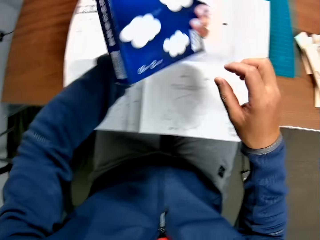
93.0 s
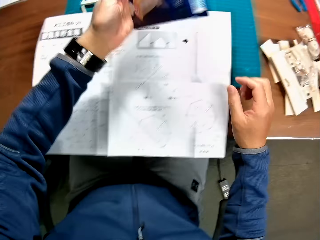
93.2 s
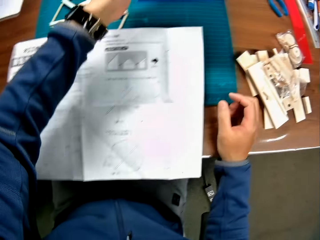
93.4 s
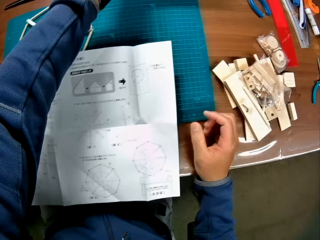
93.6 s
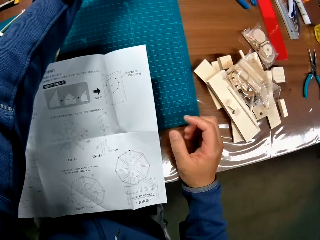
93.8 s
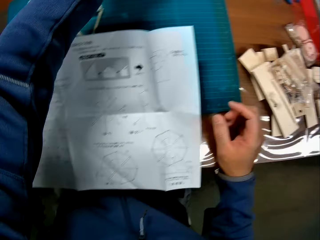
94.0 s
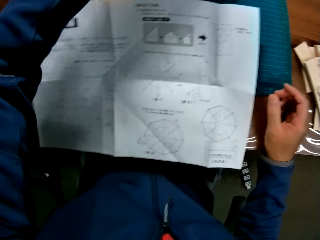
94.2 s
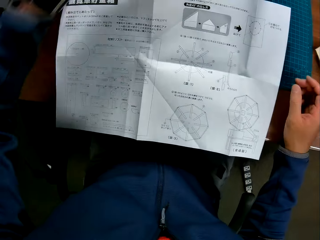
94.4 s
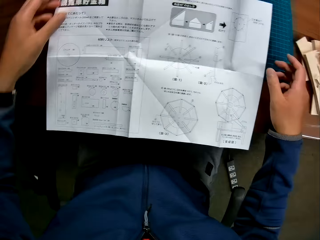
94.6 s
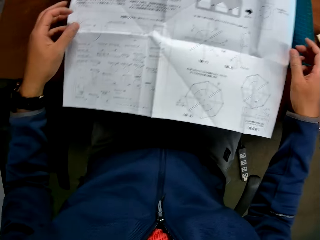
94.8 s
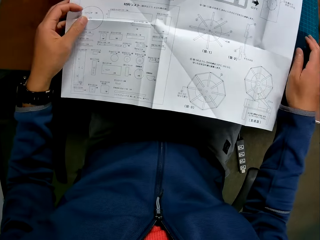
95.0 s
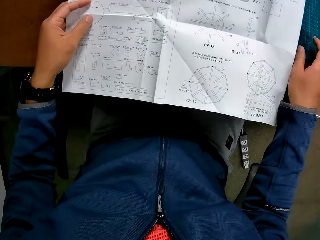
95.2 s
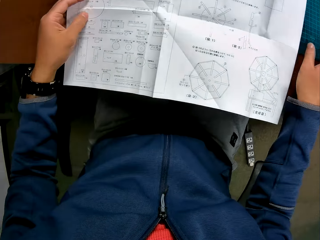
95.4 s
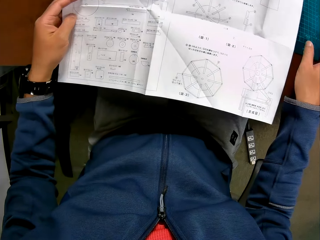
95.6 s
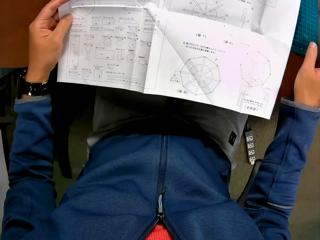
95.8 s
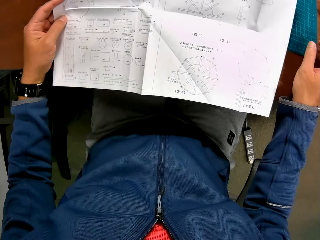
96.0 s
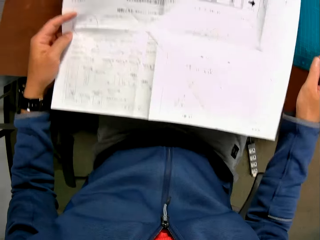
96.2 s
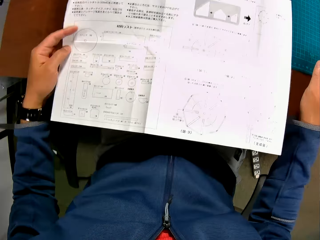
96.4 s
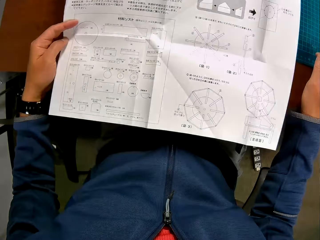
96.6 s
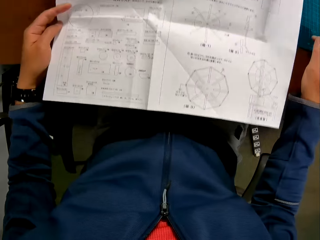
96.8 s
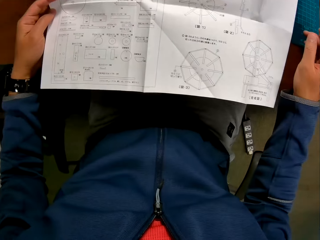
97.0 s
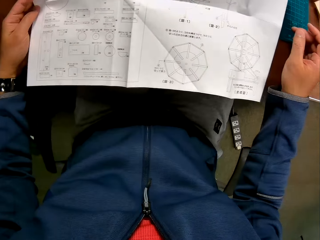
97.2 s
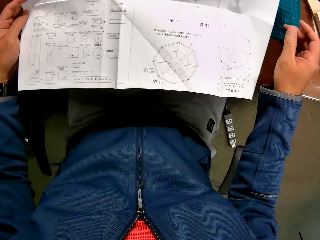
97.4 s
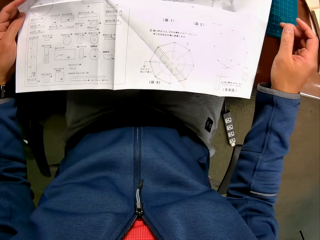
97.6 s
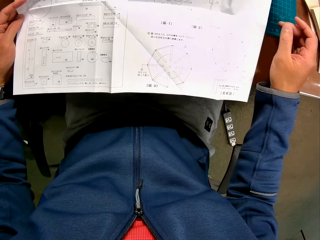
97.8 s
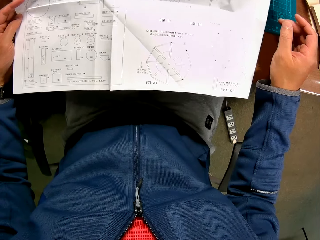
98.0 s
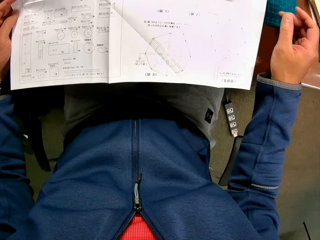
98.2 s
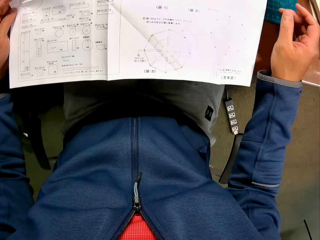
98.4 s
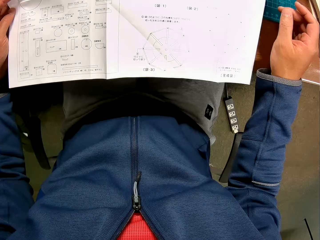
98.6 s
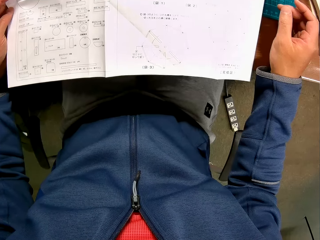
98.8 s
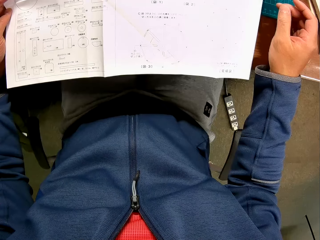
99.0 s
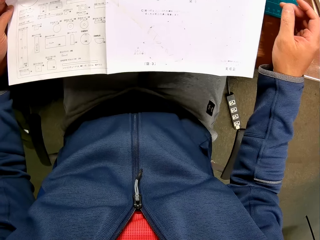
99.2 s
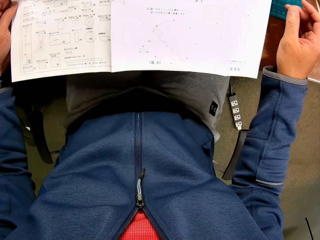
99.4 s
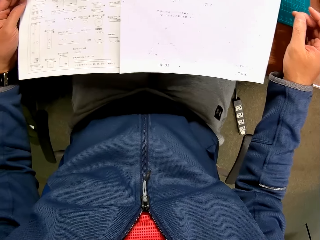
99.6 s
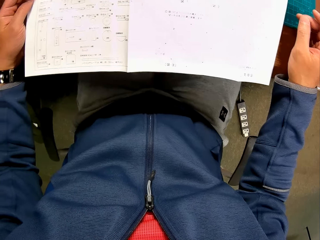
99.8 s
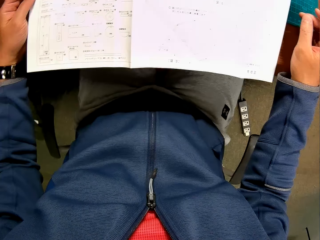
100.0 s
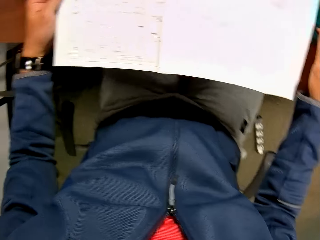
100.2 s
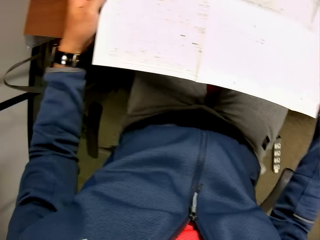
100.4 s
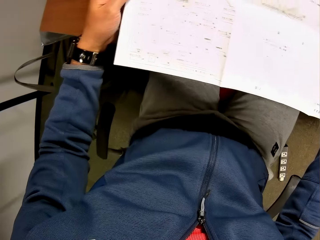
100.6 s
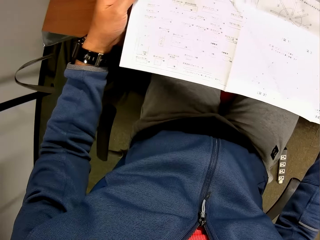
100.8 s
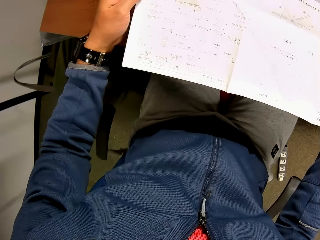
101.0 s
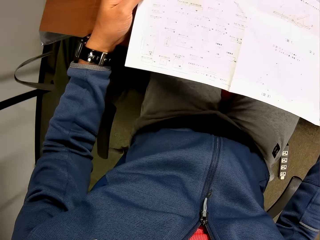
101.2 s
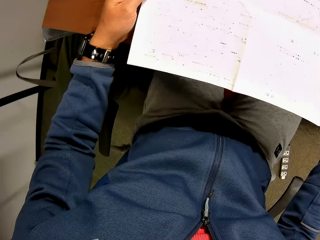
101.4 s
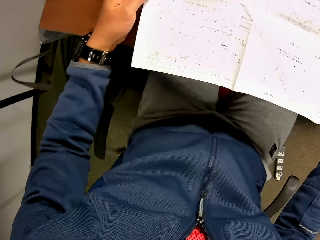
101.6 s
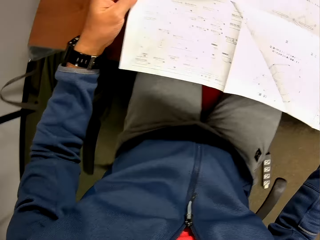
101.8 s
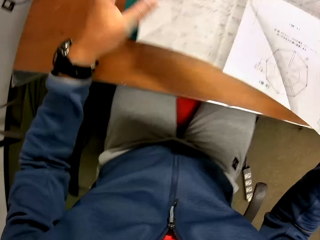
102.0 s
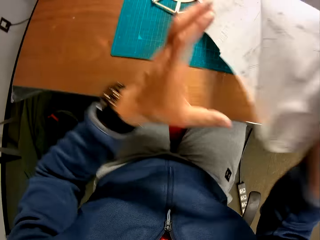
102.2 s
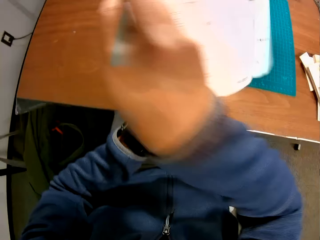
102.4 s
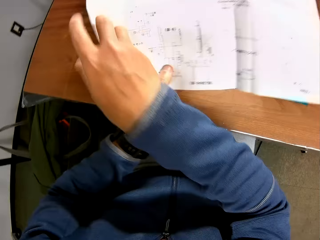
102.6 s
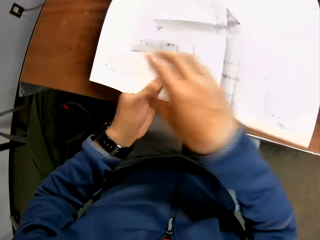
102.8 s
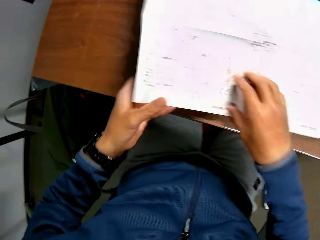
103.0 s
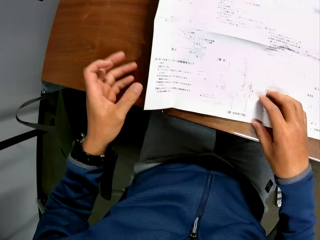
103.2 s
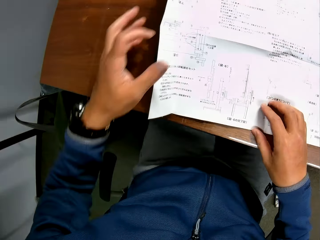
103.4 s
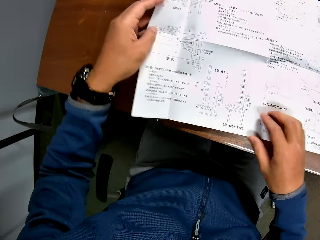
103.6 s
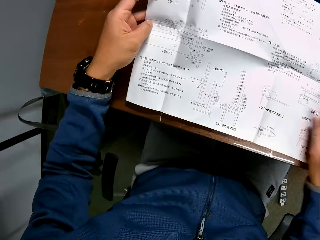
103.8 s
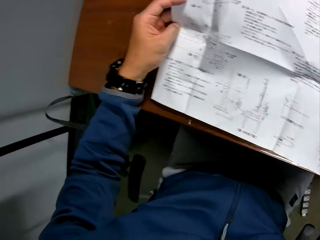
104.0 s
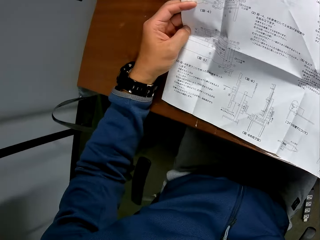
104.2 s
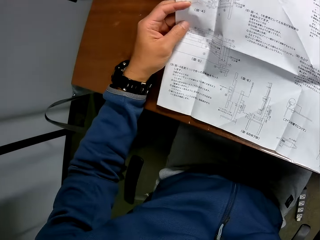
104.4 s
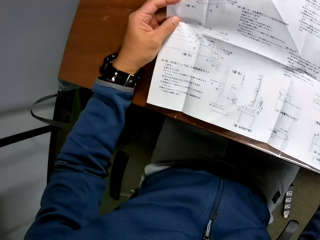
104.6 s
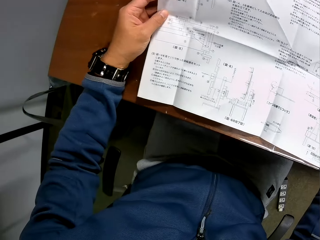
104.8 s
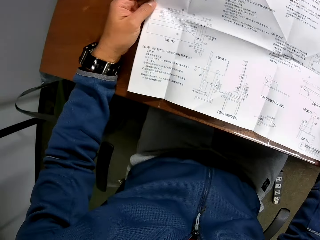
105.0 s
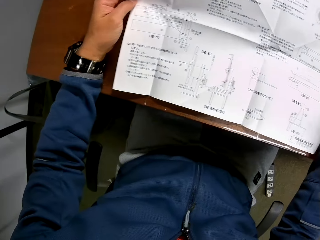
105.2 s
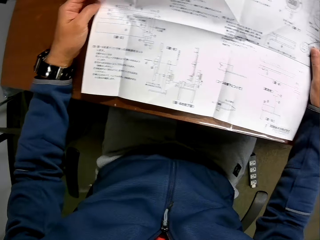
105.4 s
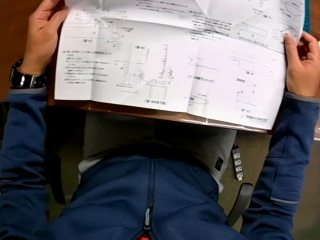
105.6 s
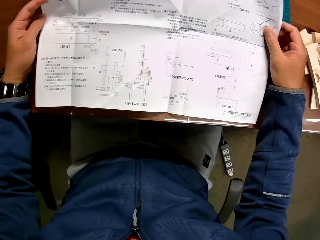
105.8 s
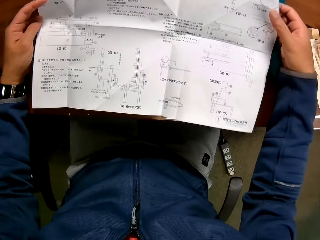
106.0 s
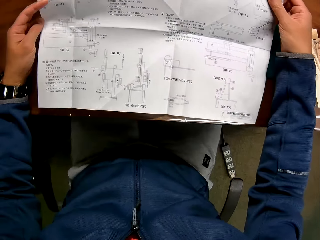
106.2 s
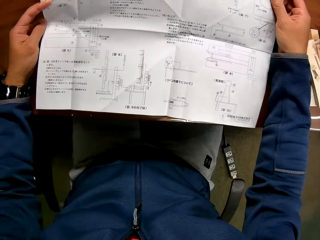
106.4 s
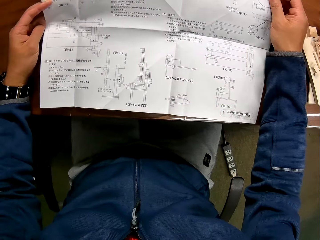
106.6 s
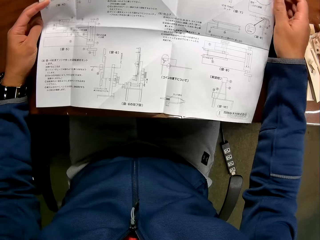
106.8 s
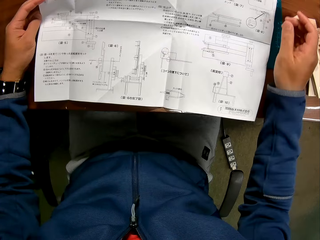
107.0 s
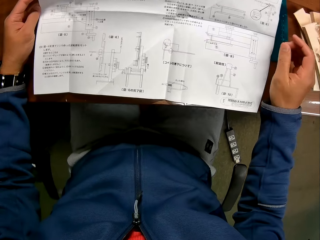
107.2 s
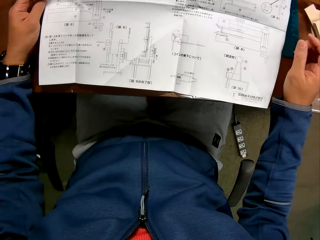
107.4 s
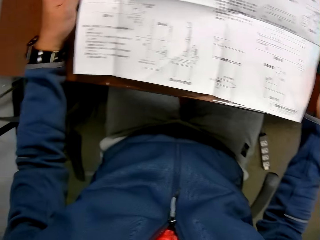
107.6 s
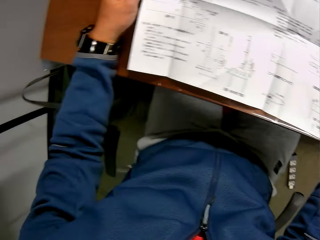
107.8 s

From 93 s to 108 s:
The camera wearer turns the carton in his hand to the other side. He drops the carton on the table. He reads from the manual in his hand. He turns the manual in his hand round. He reads from the other side of the manual in his hand.

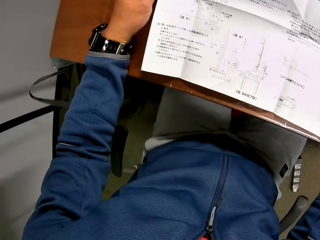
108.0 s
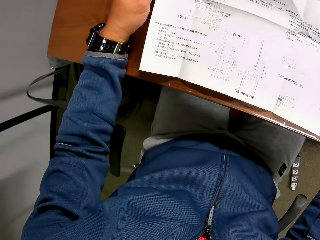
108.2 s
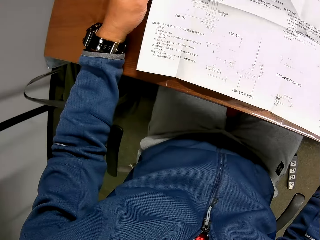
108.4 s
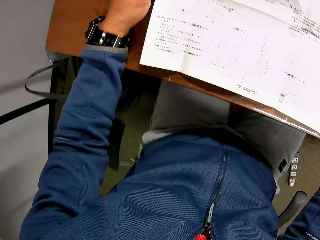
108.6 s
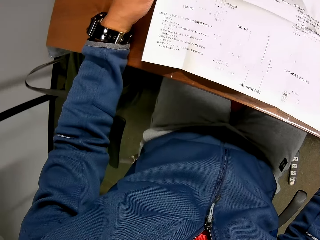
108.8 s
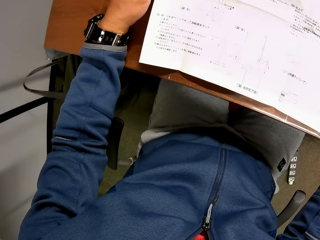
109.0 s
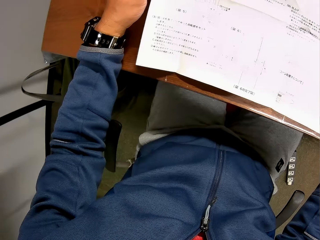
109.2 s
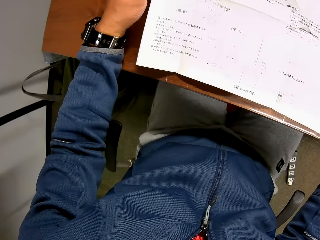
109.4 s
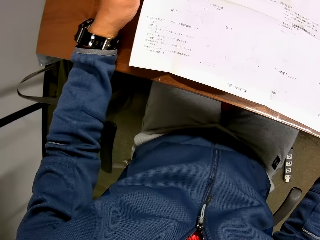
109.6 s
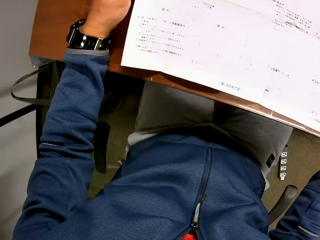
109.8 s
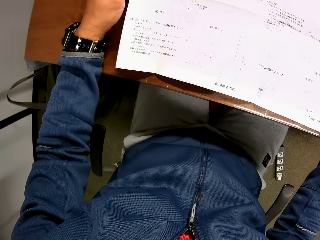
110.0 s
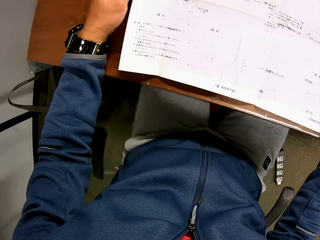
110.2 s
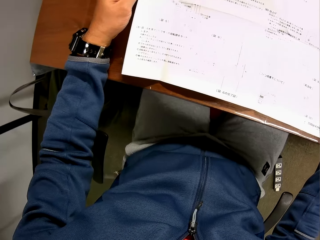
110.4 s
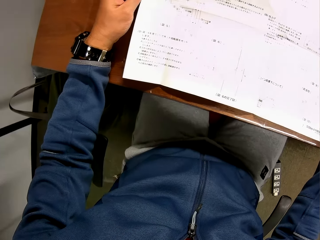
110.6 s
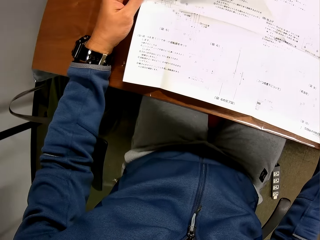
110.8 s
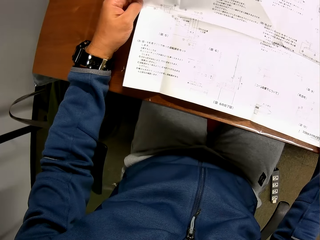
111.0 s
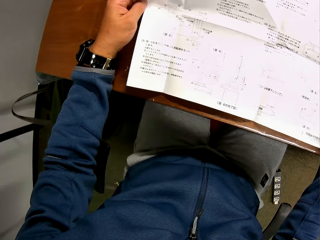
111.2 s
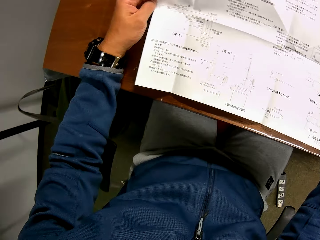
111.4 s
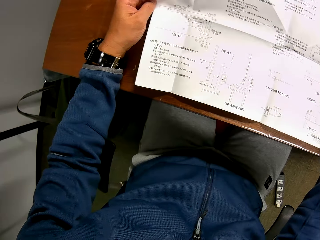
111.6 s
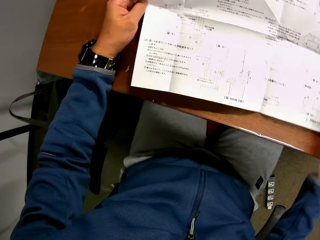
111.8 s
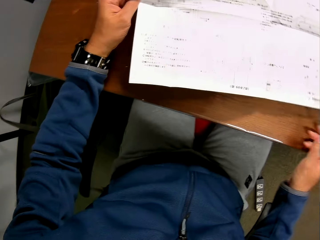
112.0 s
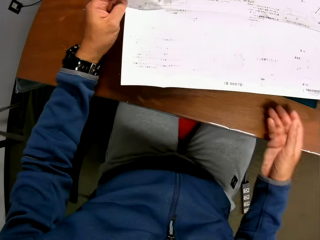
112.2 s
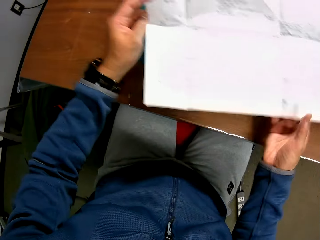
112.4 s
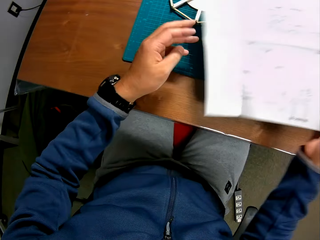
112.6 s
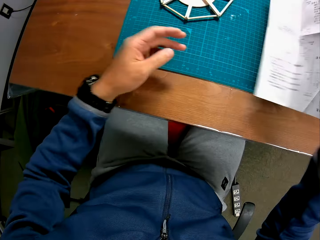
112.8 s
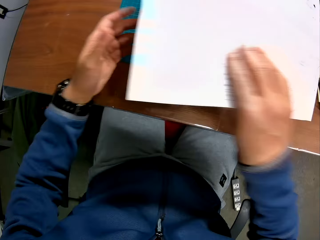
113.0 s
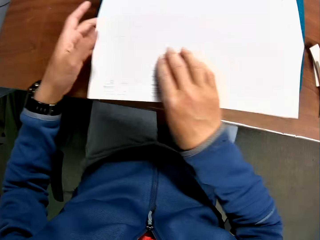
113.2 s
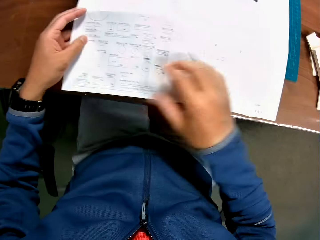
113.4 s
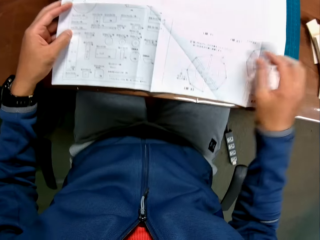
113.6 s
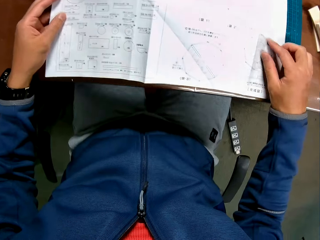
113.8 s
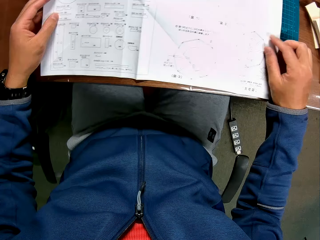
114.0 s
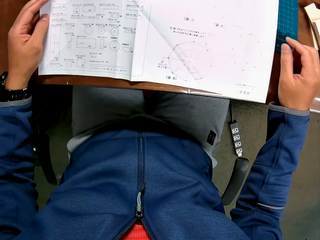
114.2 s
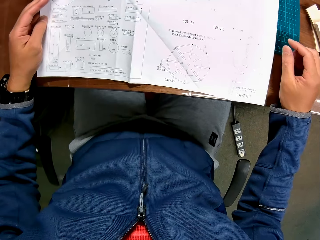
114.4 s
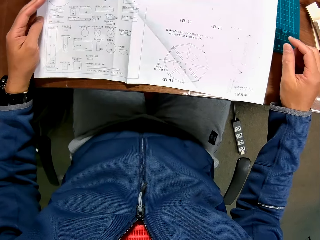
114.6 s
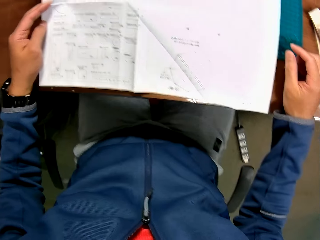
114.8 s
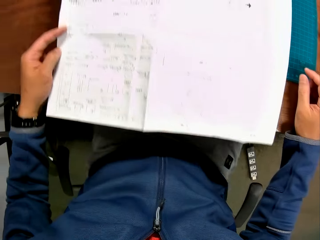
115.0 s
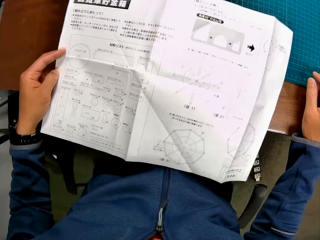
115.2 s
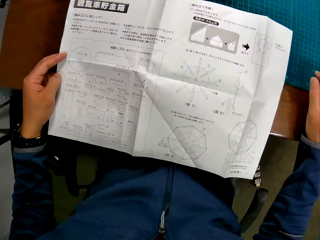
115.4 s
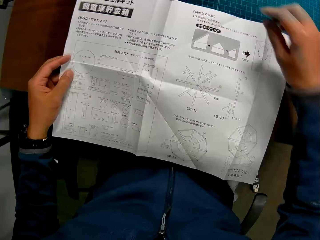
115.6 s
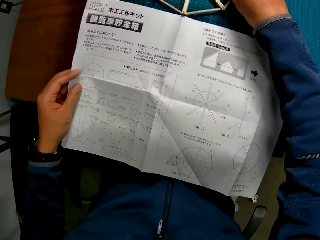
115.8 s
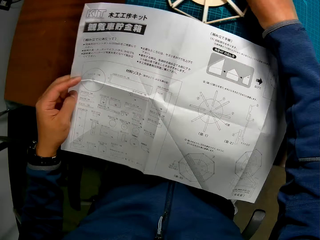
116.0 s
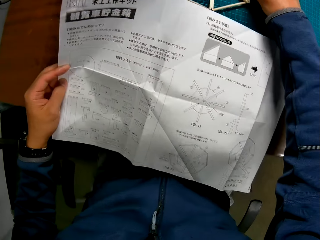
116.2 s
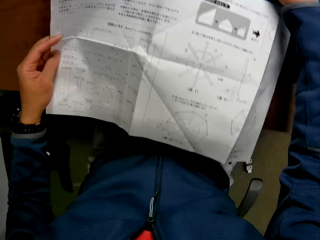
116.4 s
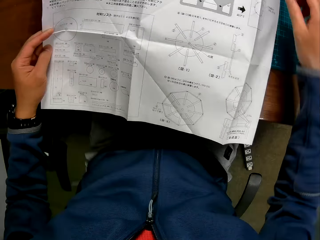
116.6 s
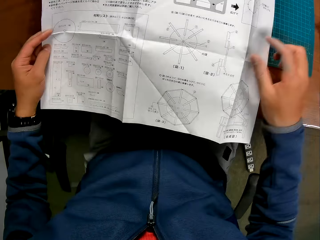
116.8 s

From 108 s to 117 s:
The camera wearer turns the manual in his hand round. He reads from the manual in his hand. He adjusts the wooden mechanical craft on the table.
